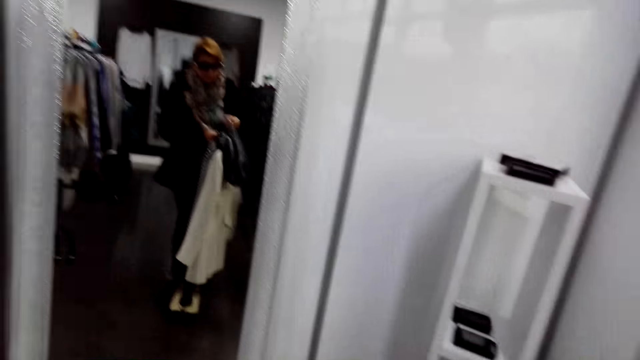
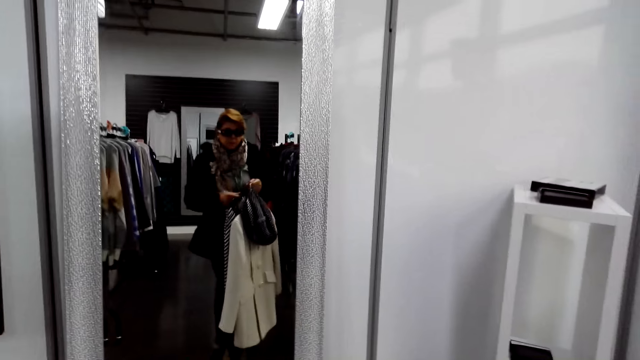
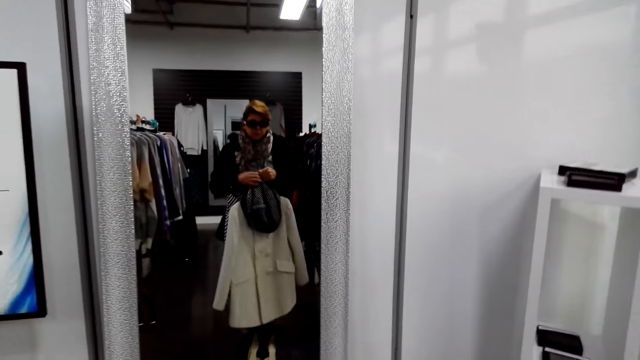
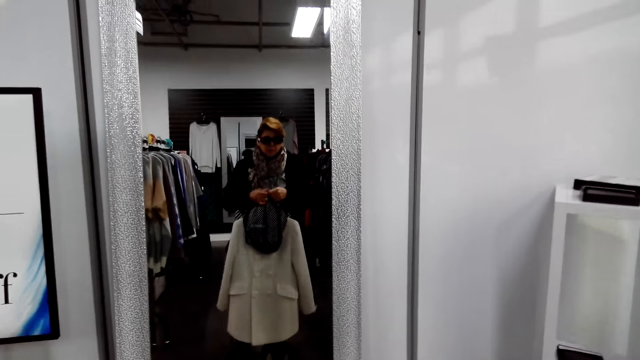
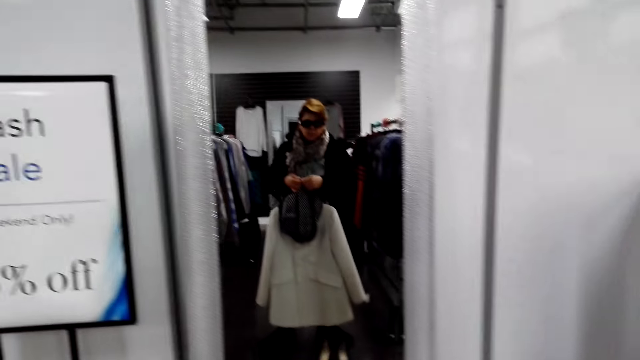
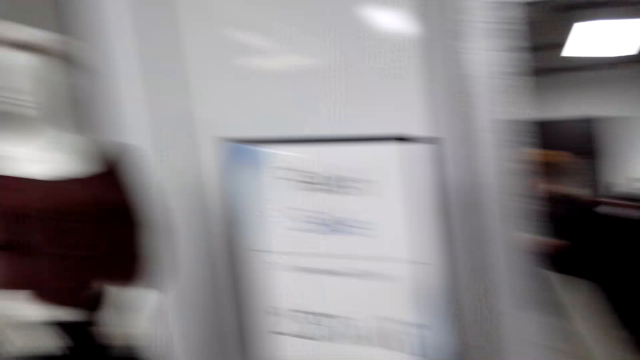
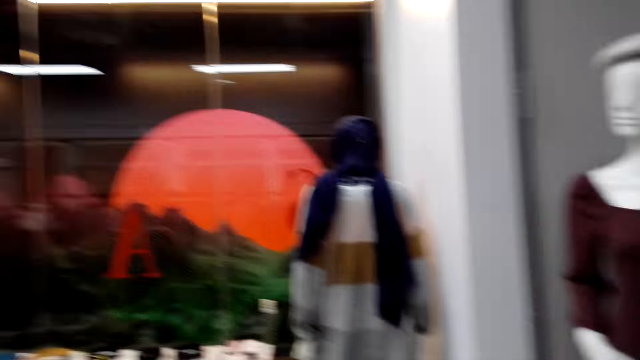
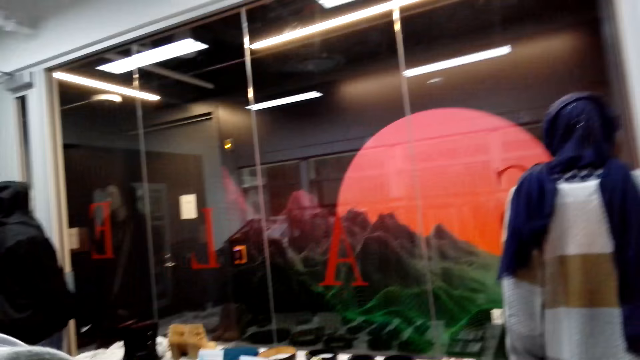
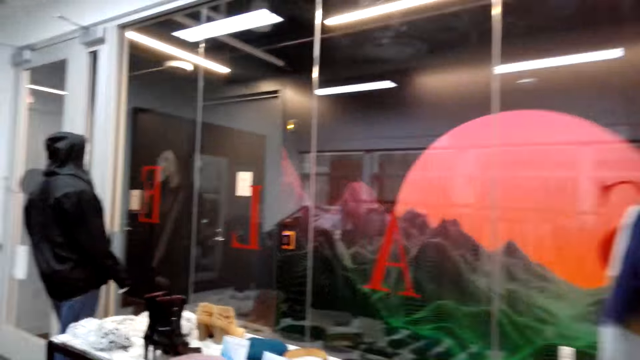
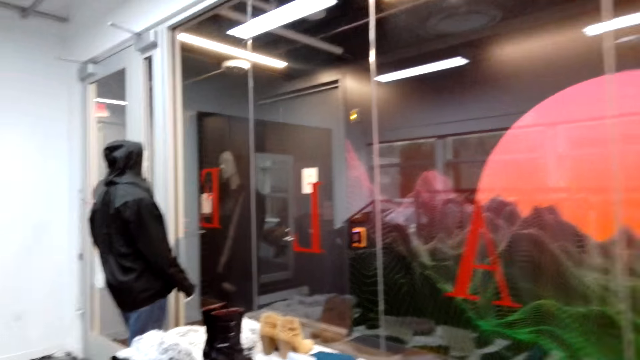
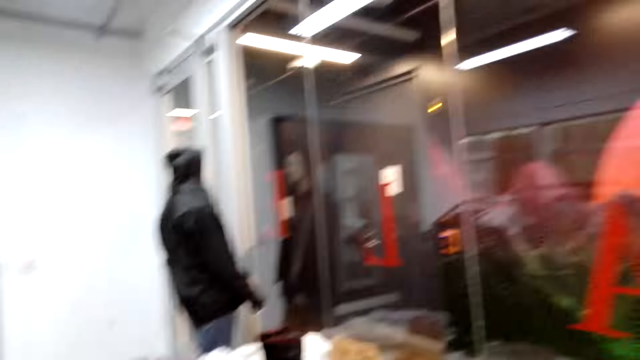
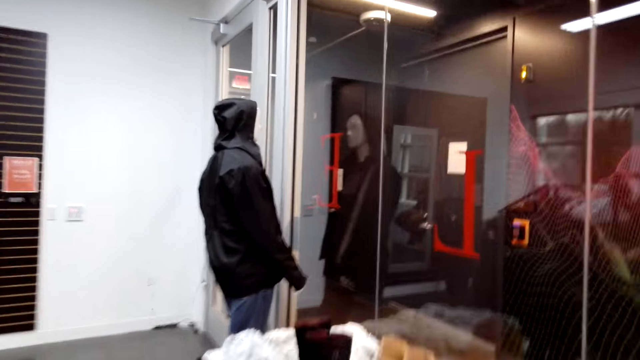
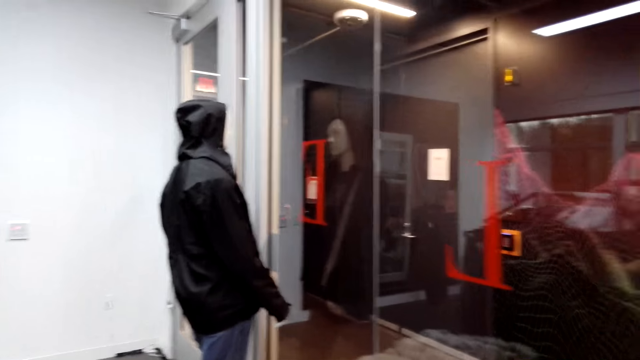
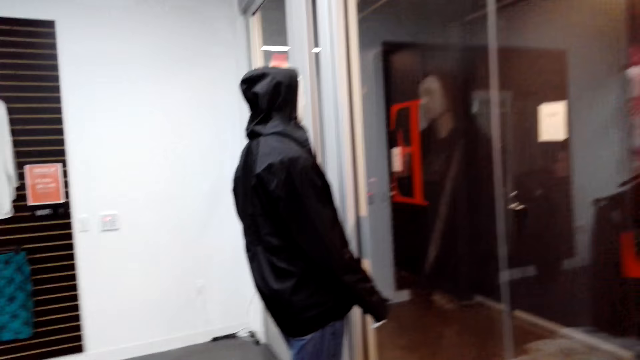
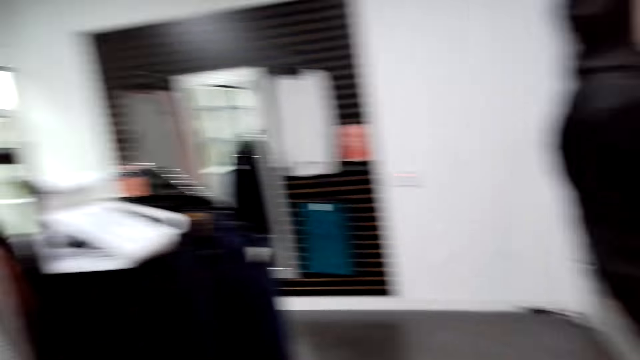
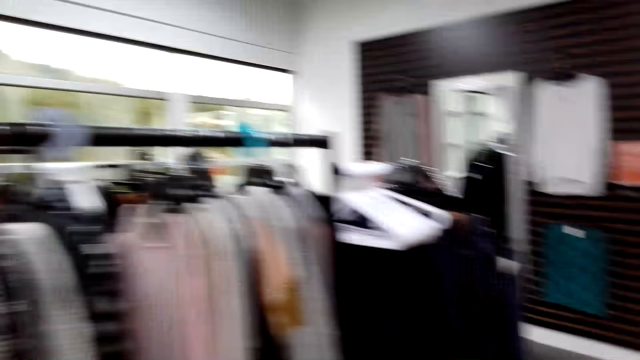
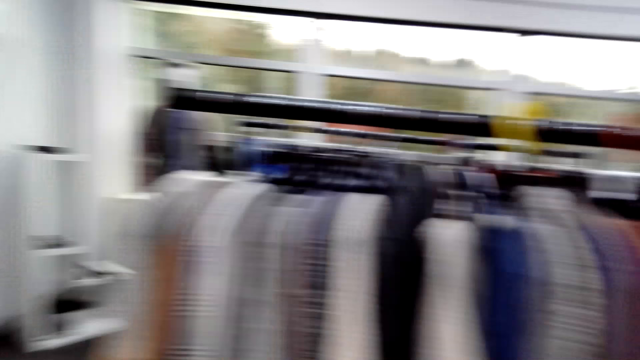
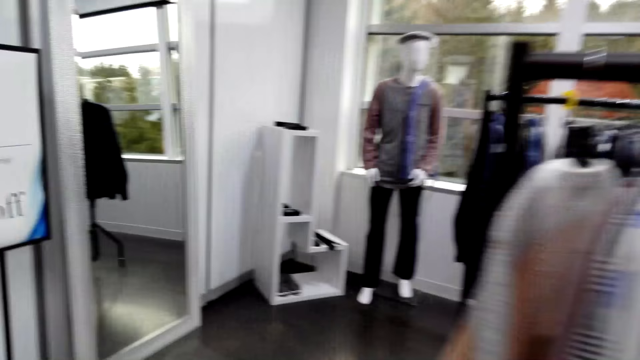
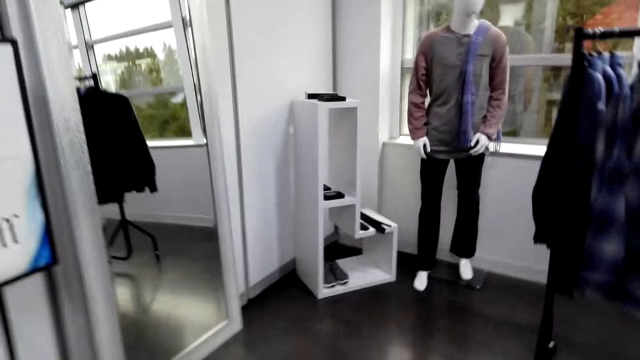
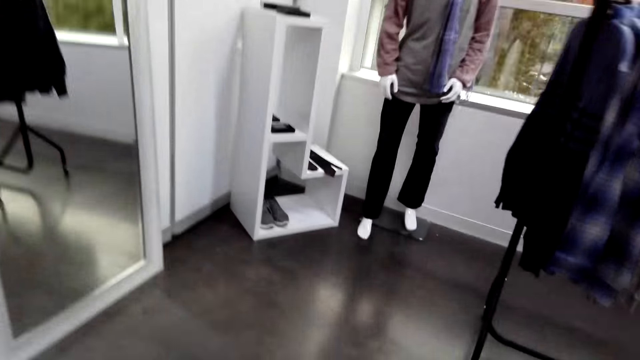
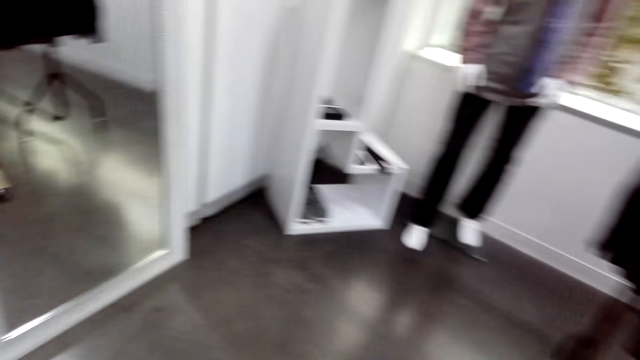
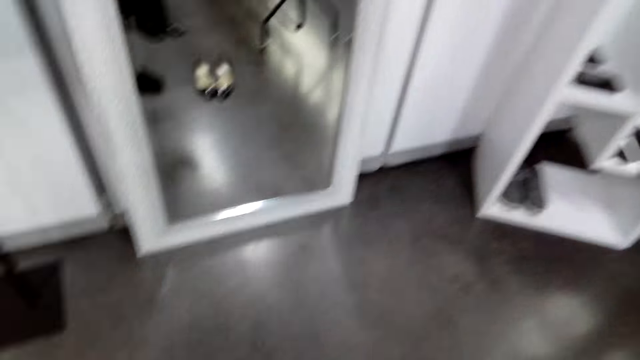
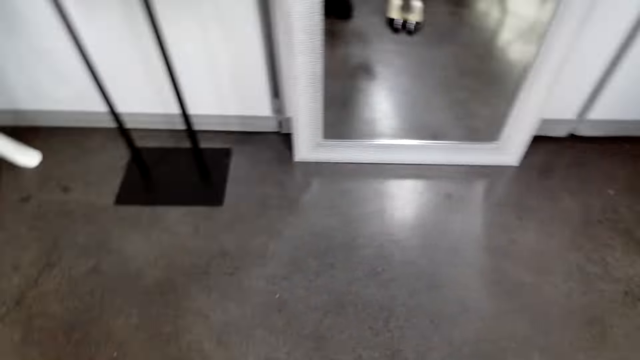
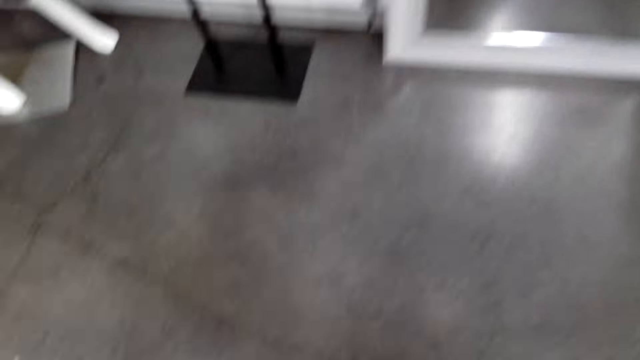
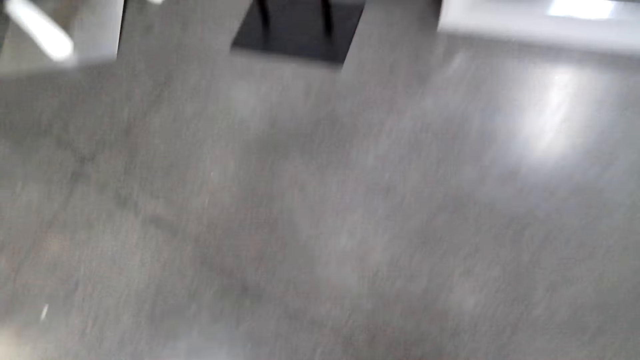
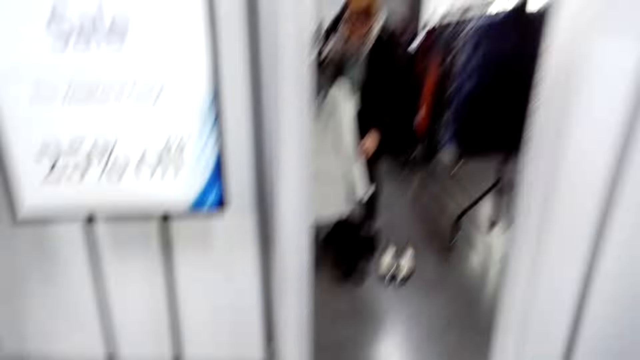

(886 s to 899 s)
The camera wearer stares at herself on the mirror. She turns back. She moves around the room. She walks forward and turns back. She stares at the cloths on the fabric holder. She walks forward, walks right, and turns left. She moves around the room.

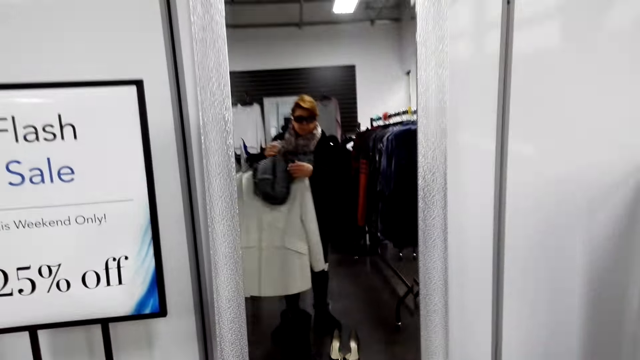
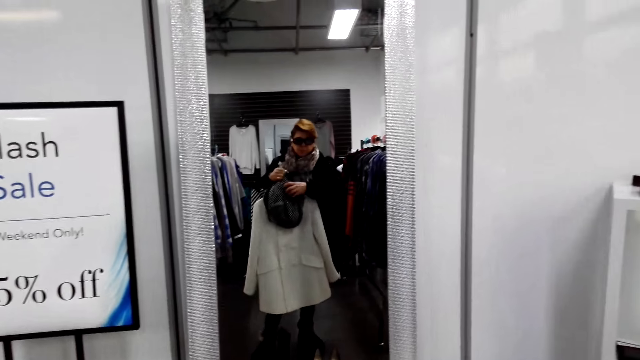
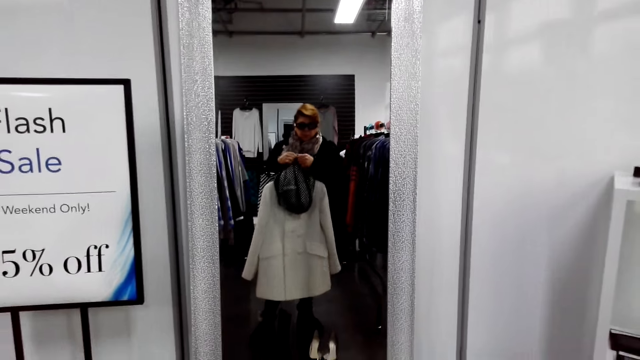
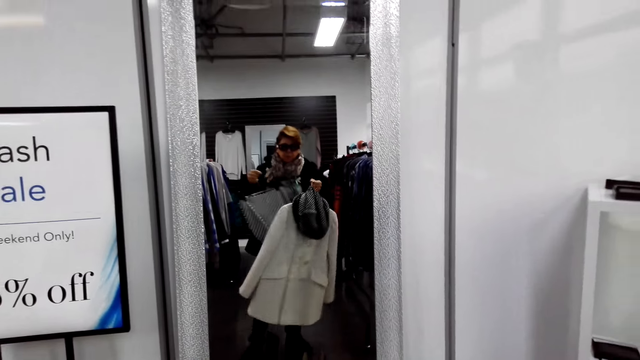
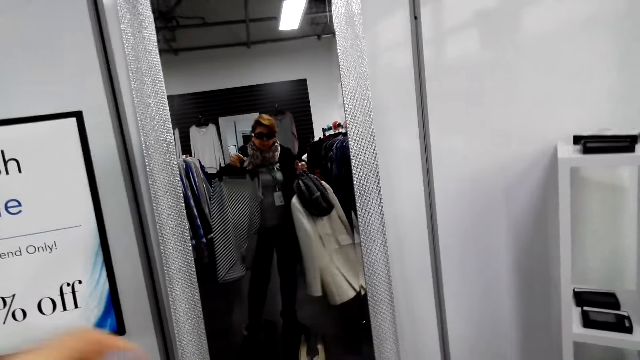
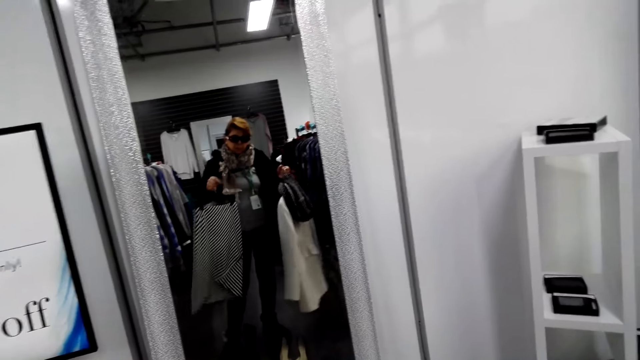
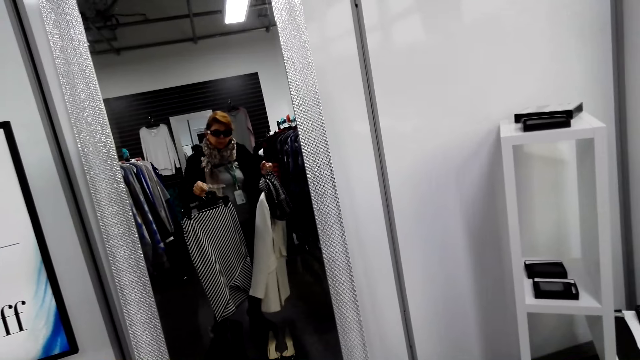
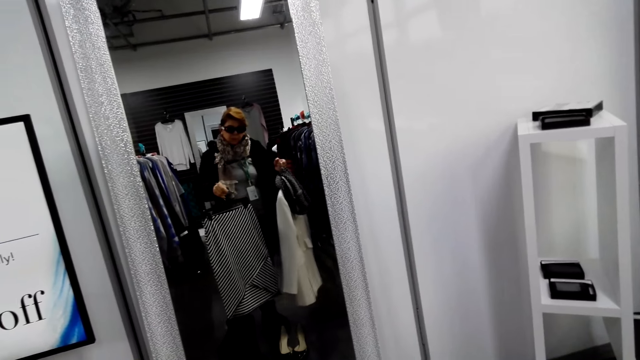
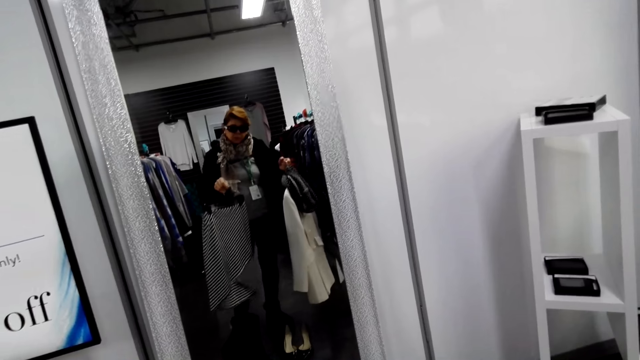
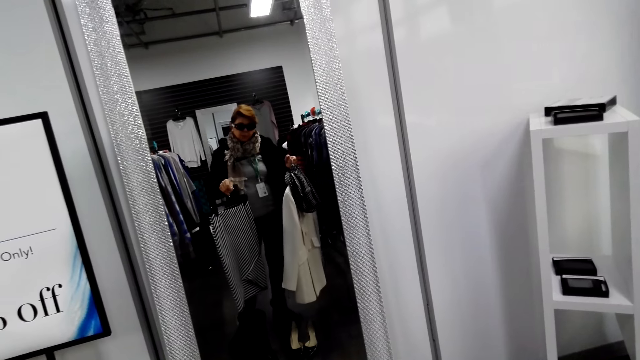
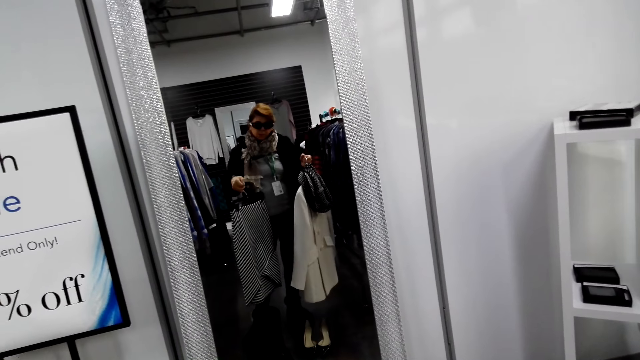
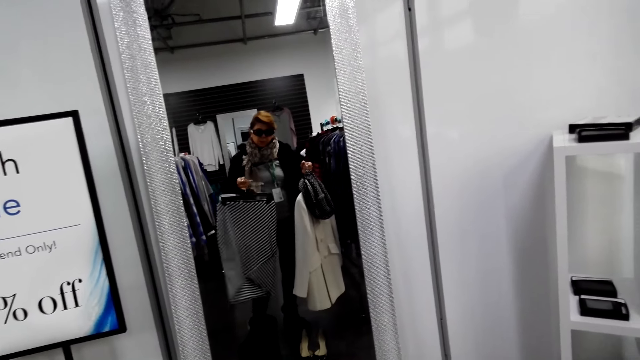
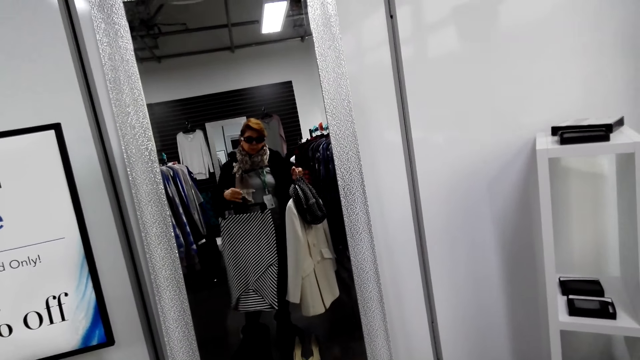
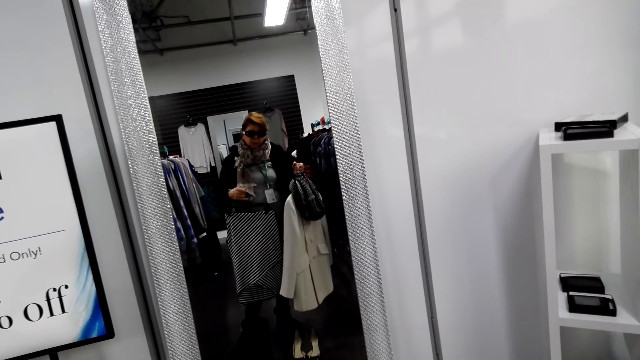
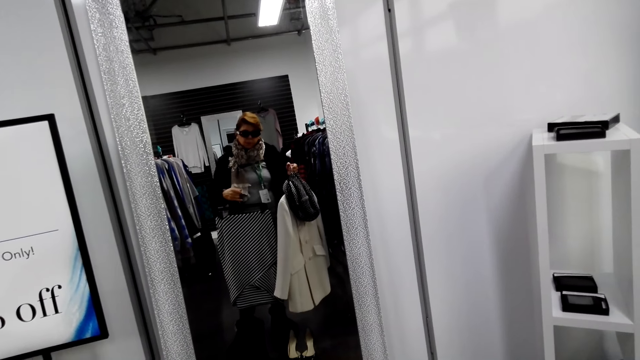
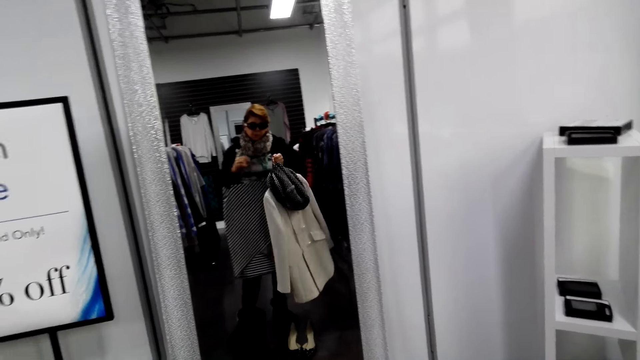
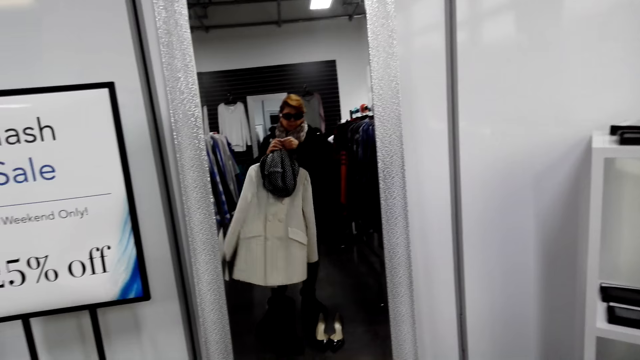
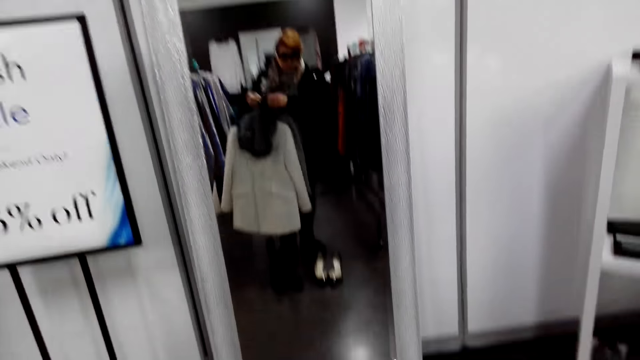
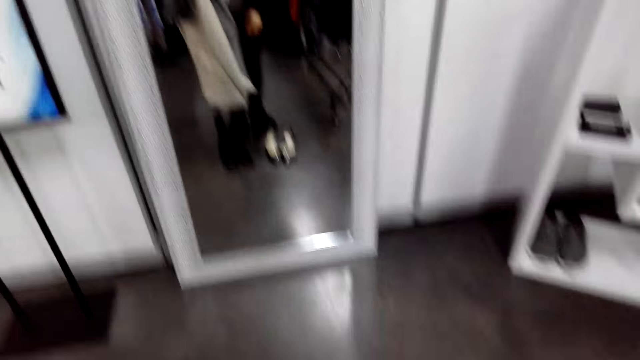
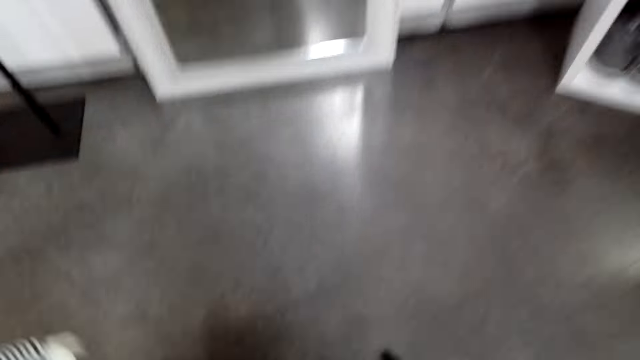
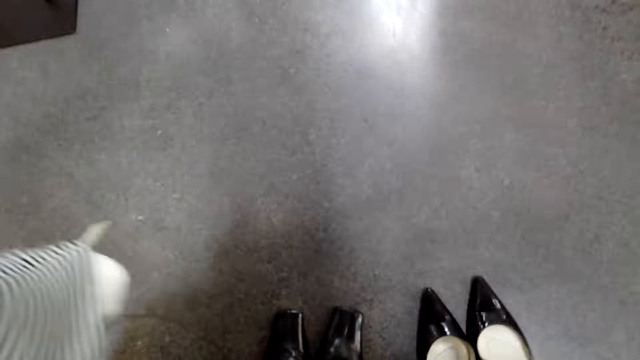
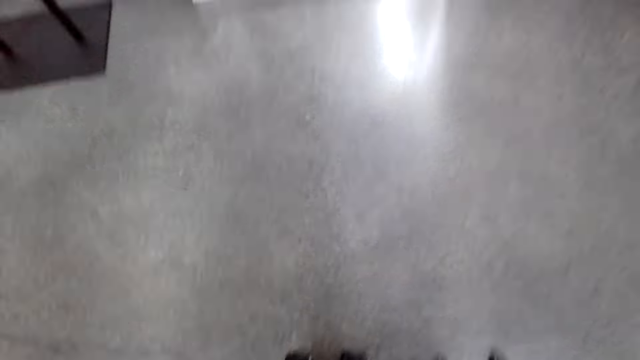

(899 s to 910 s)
The camera wearer stares at herself on the mirror. She bends down. She stares at the shoes on the floor.
